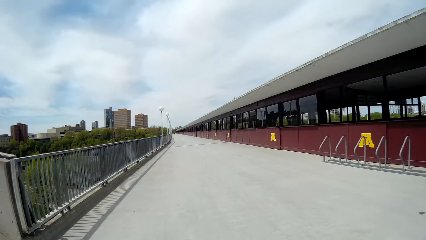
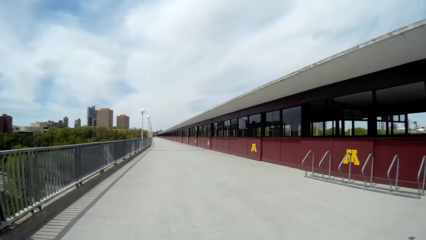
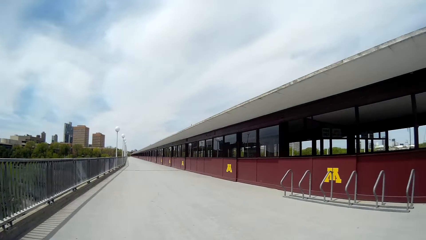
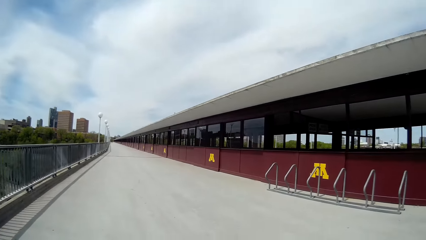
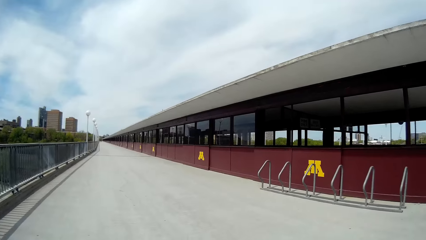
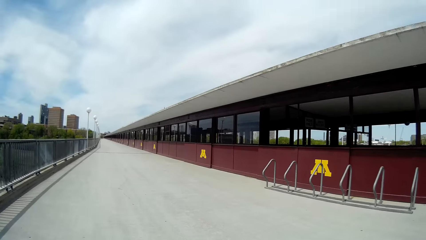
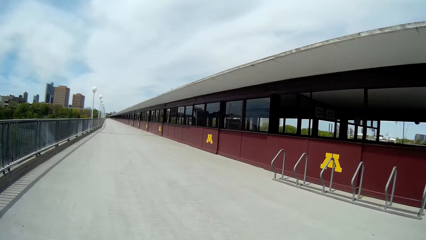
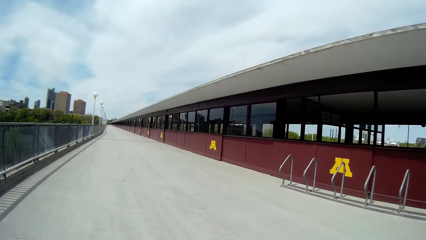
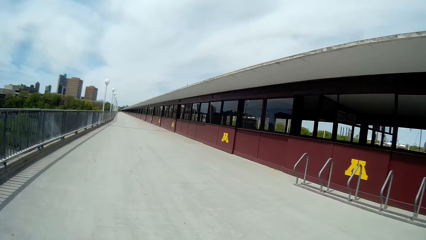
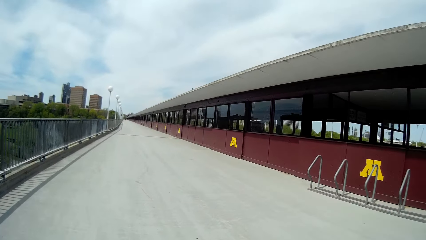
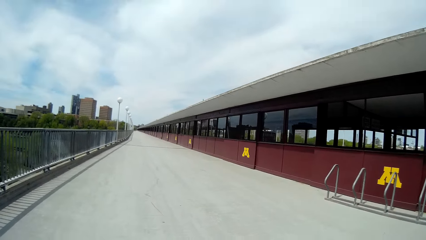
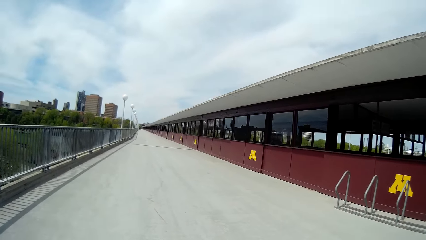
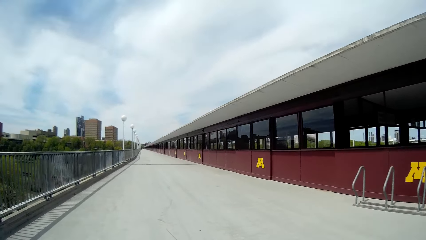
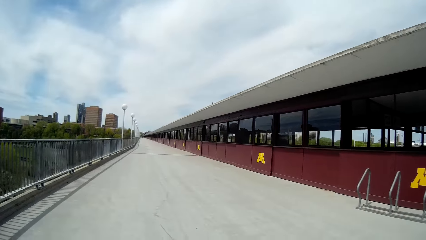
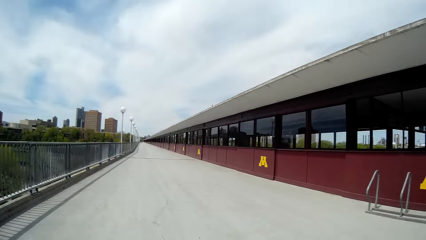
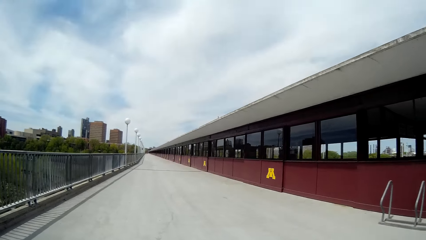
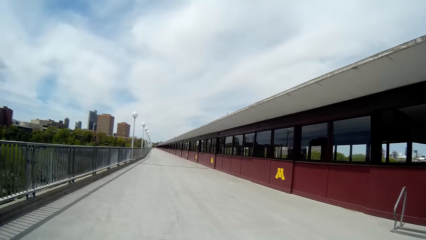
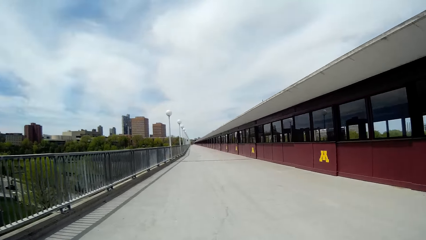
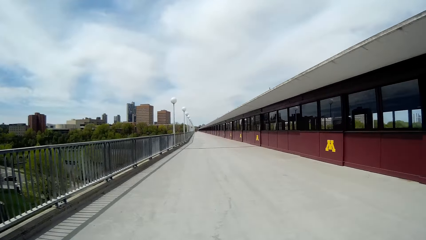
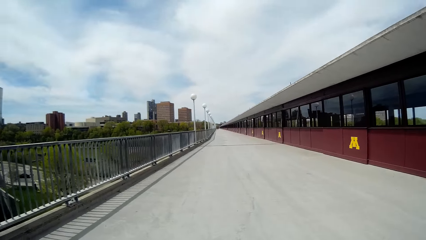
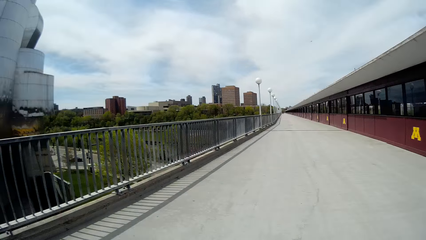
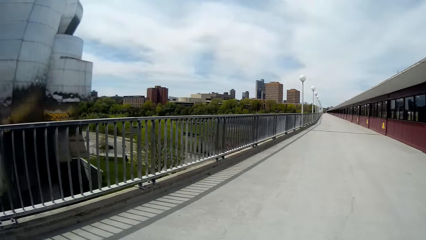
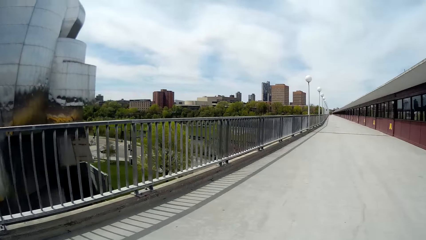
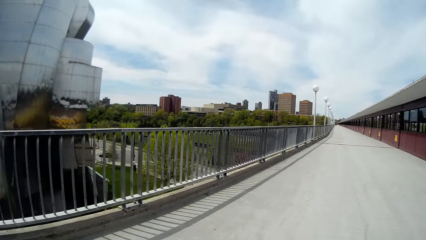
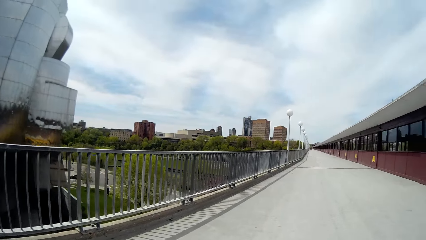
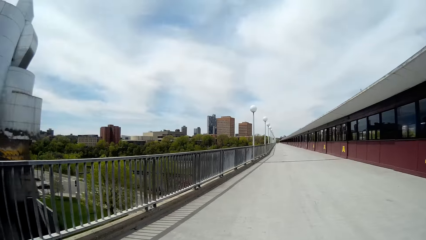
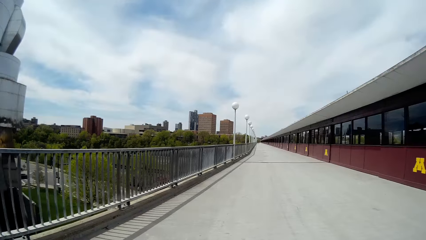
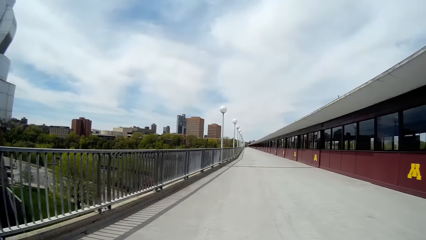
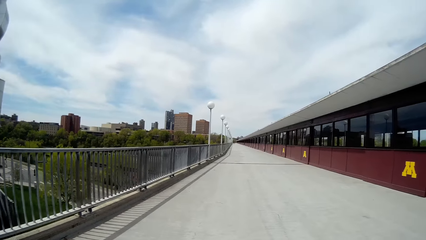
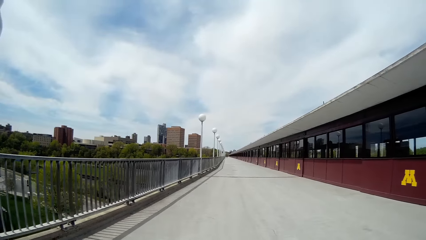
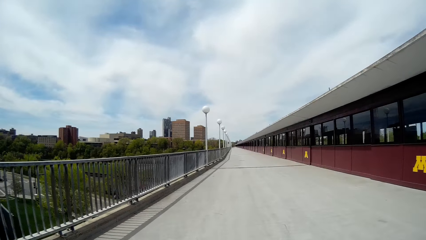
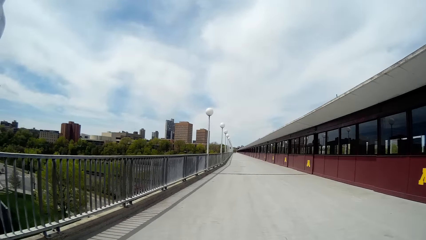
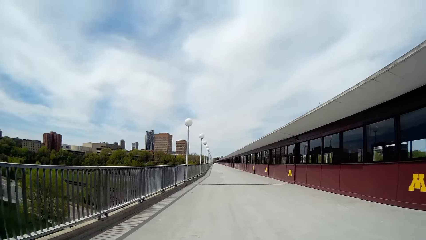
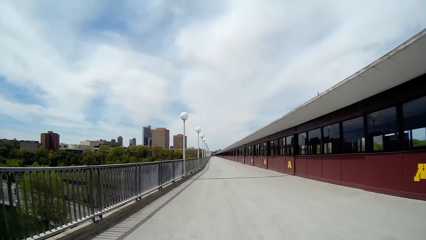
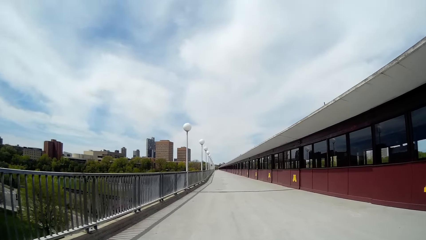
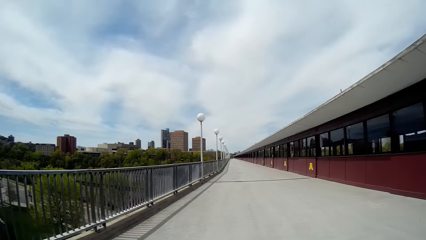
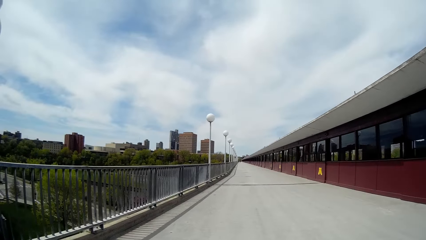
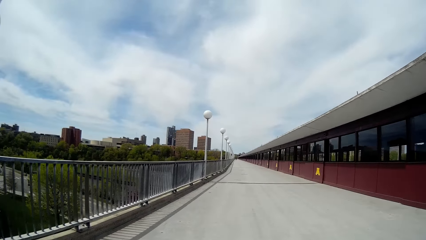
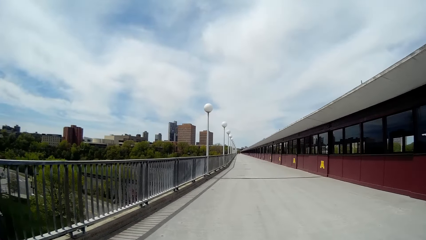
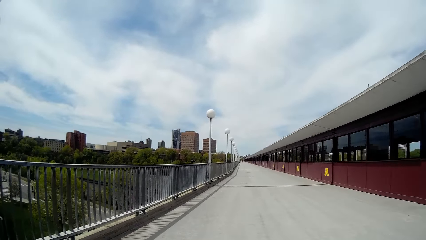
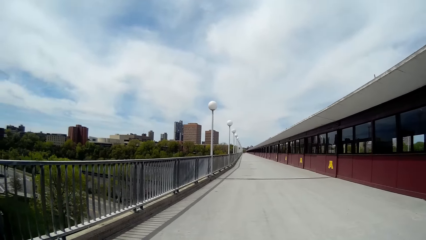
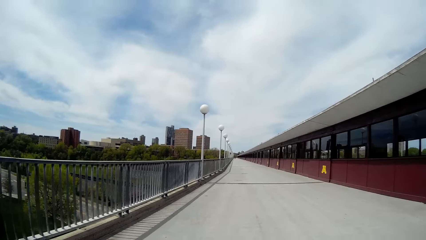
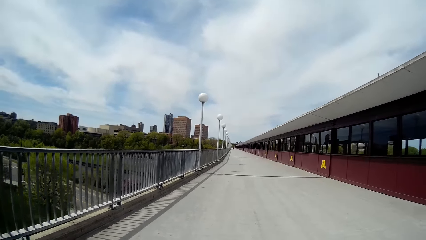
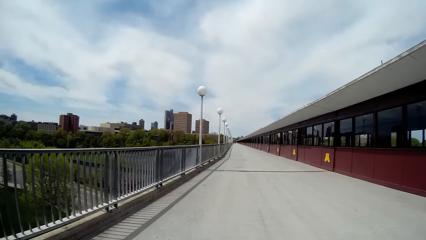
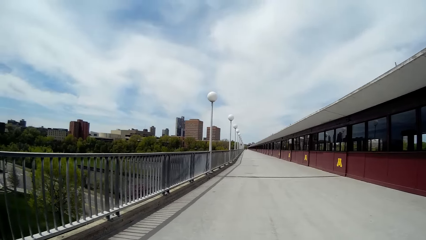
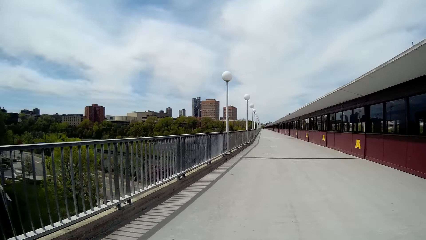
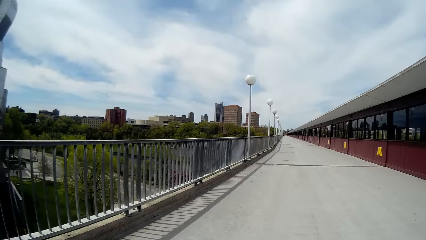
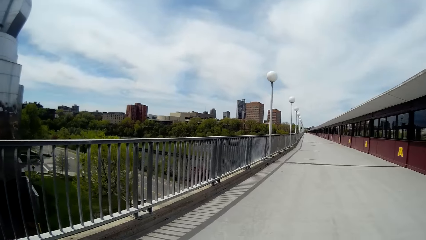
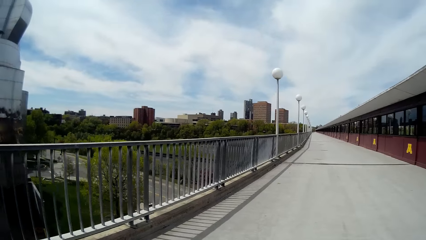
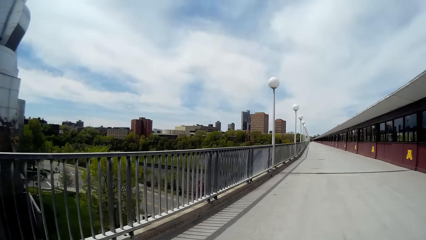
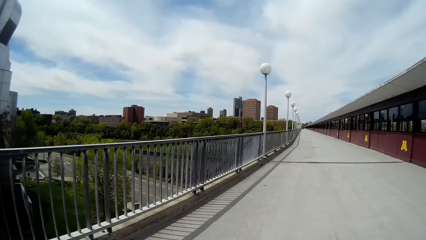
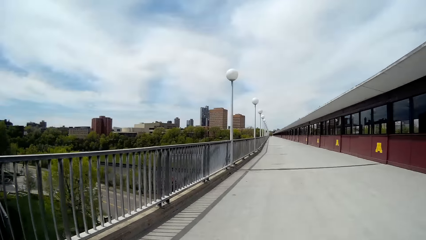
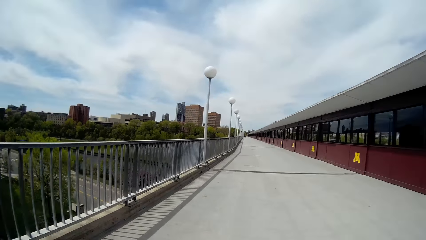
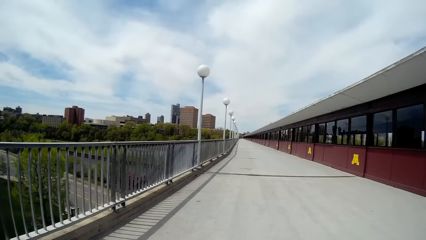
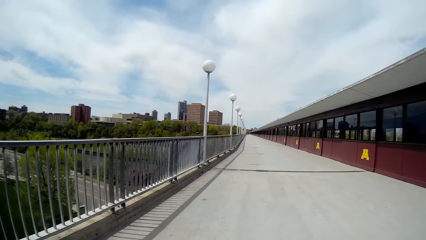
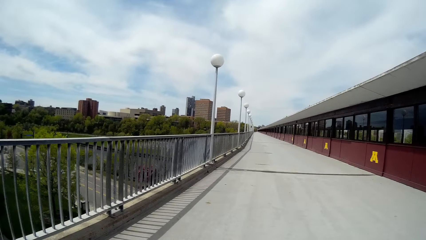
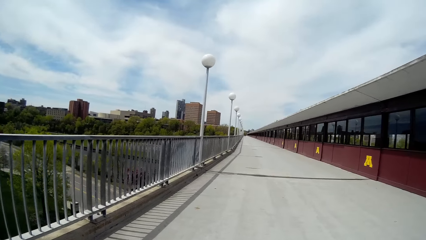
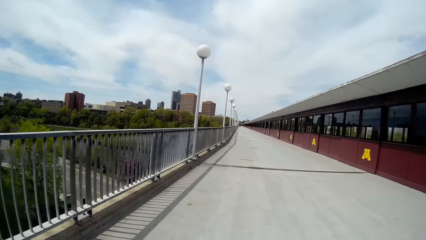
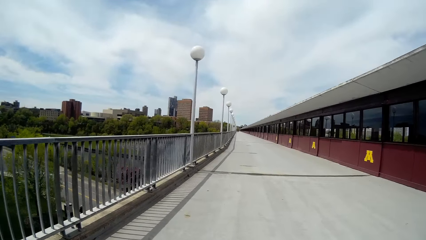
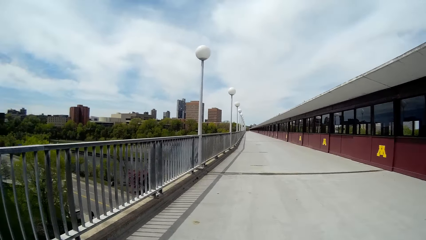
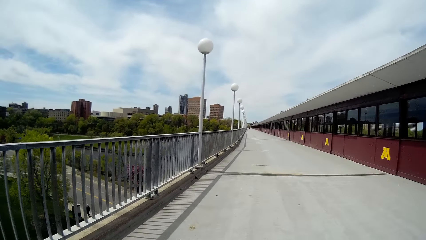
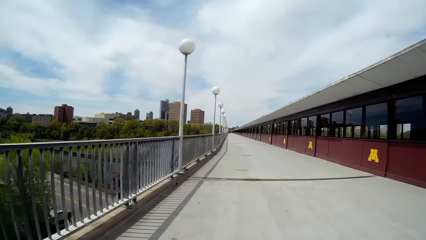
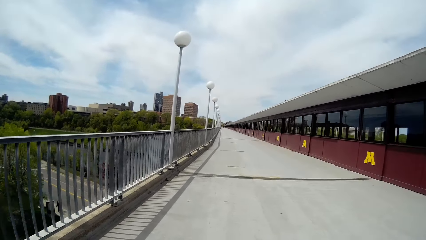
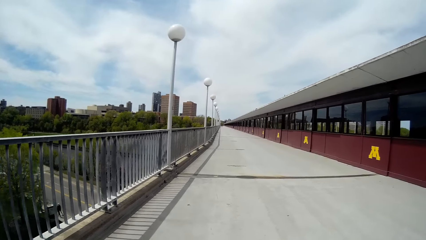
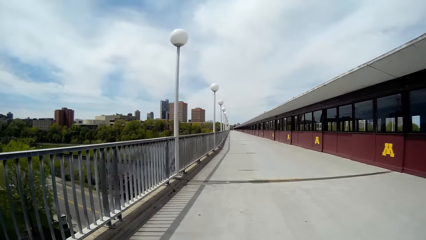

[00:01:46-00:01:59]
The camera wearer walks on a bridge with the woman. The woman converses with the camera wearer.

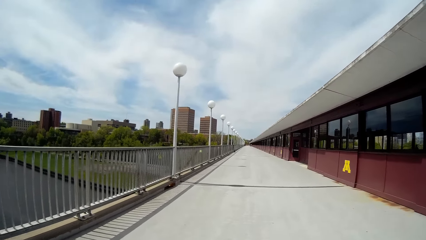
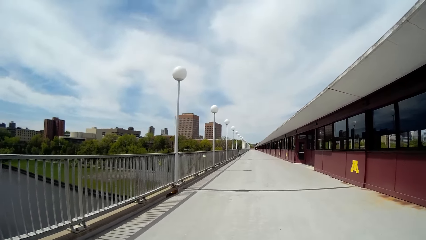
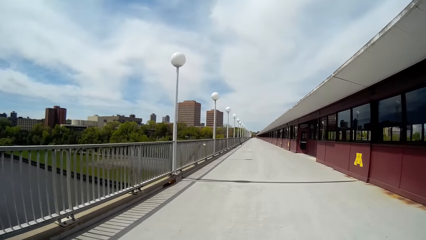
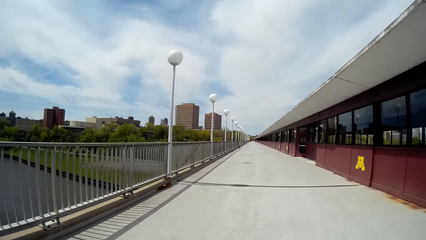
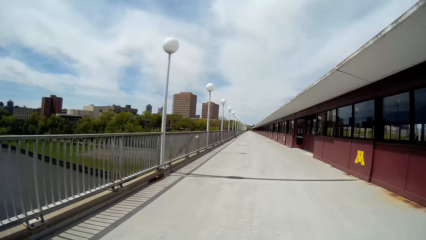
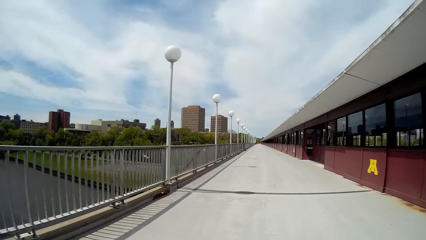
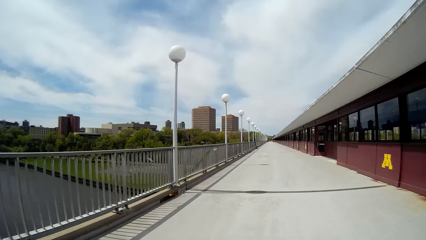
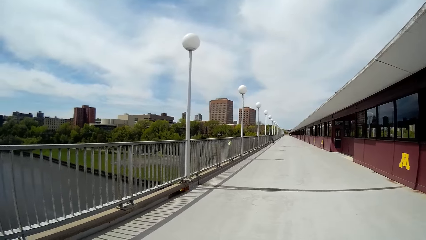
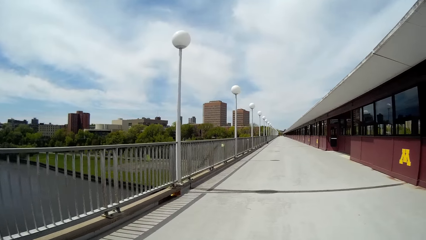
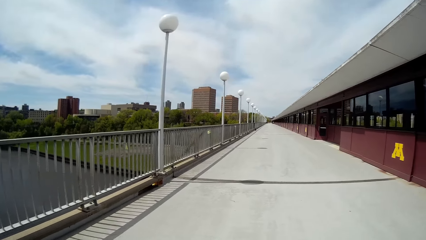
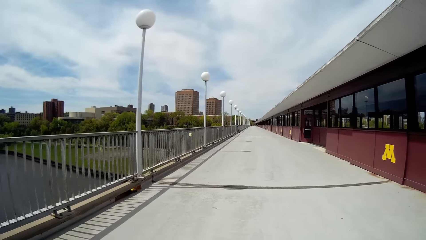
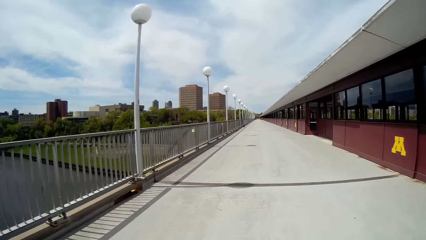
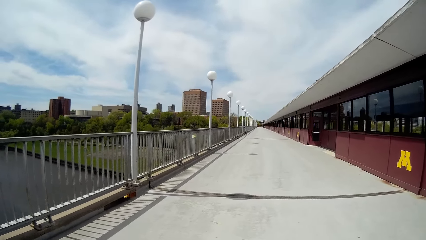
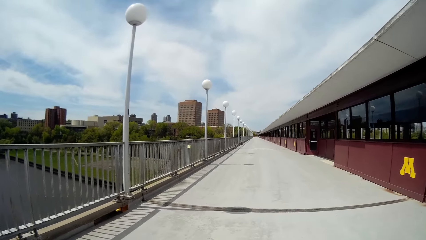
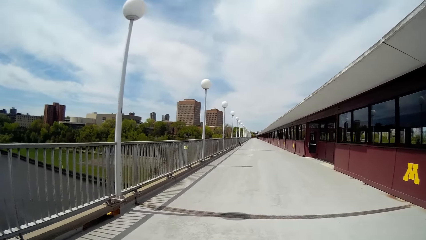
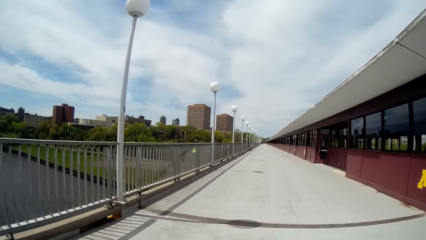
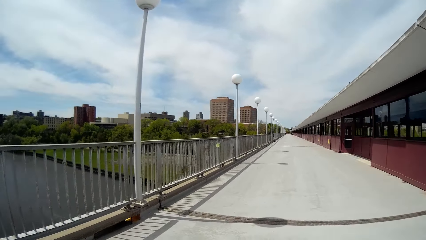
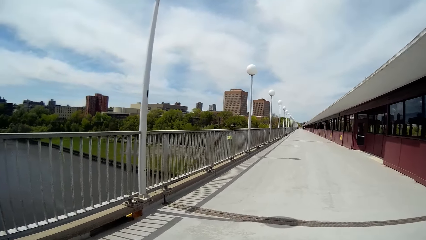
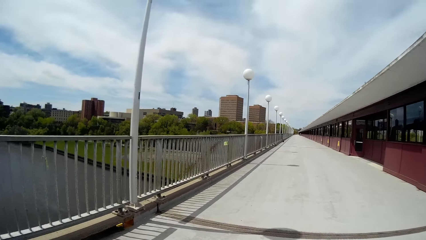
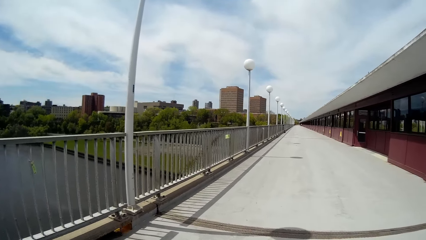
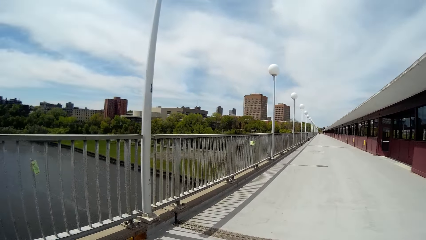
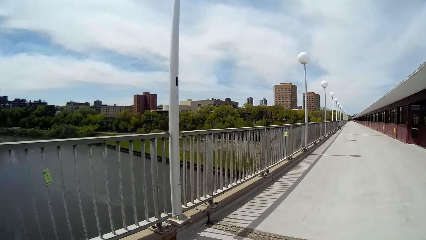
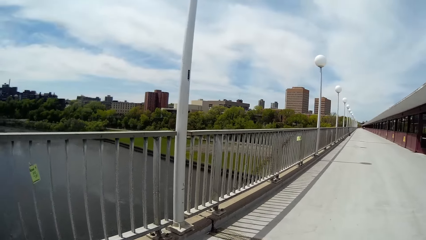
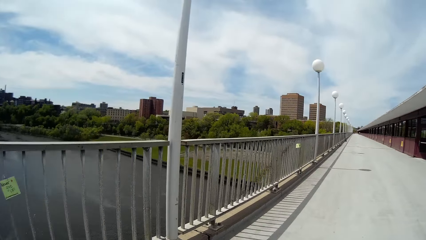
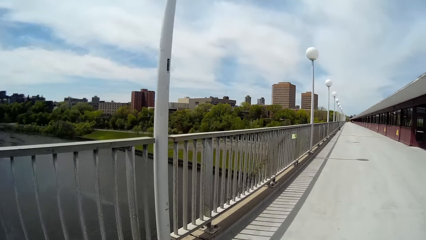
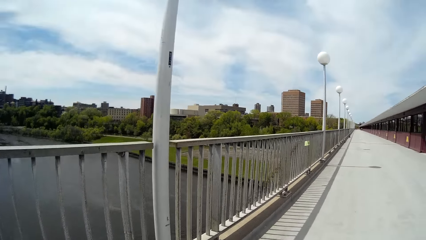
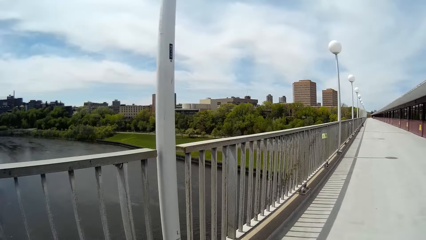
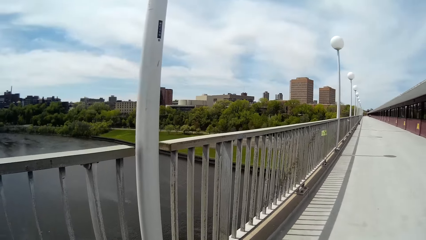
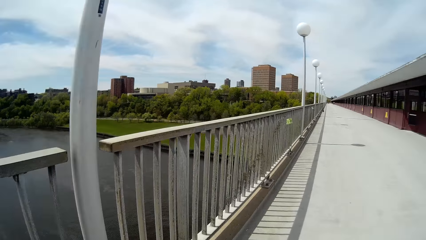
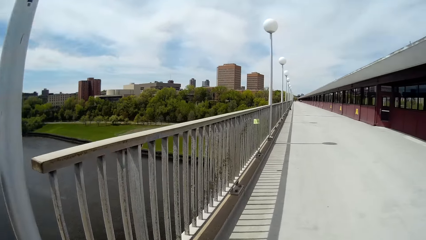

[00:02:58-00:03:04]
The woman converses with the camera wearer.
